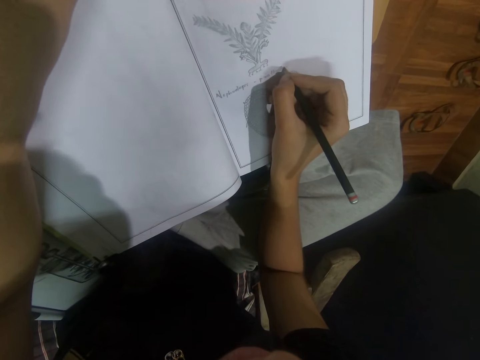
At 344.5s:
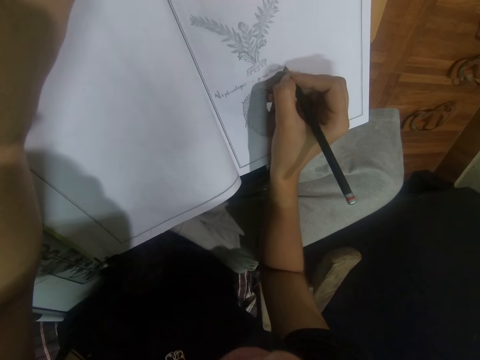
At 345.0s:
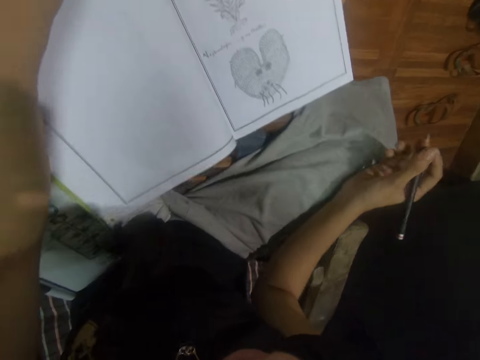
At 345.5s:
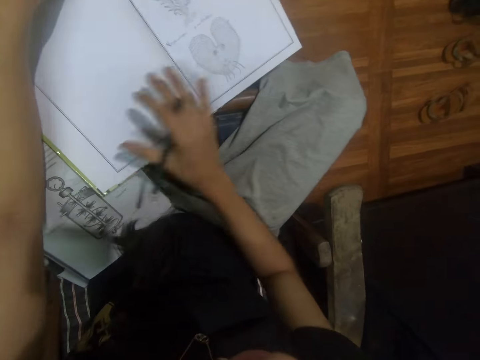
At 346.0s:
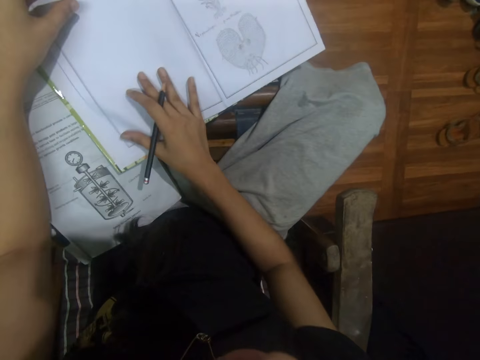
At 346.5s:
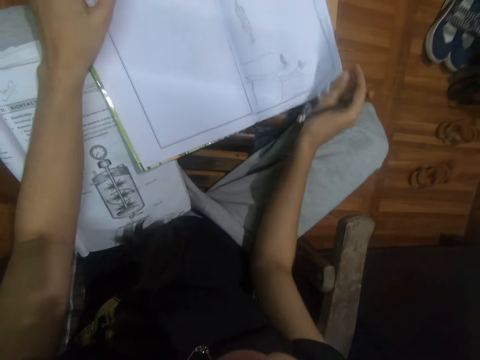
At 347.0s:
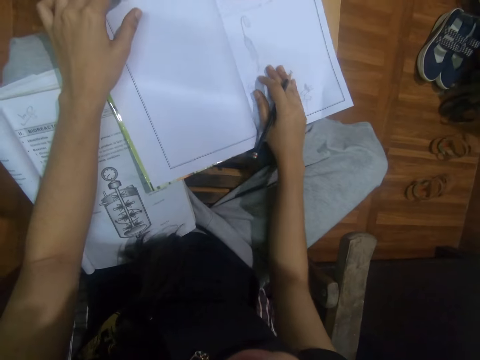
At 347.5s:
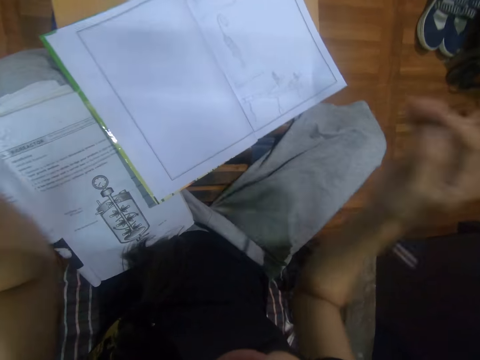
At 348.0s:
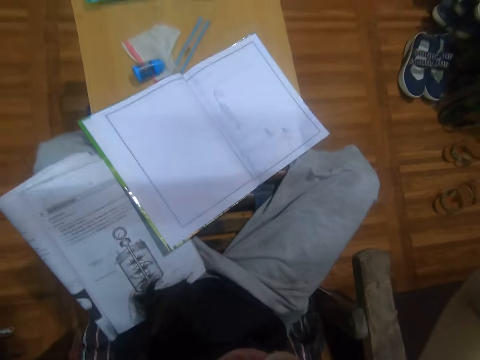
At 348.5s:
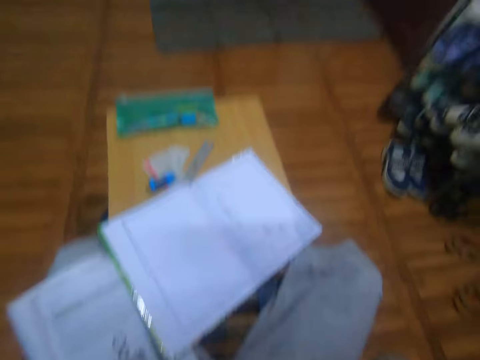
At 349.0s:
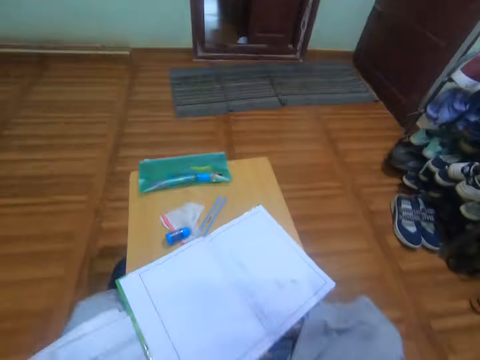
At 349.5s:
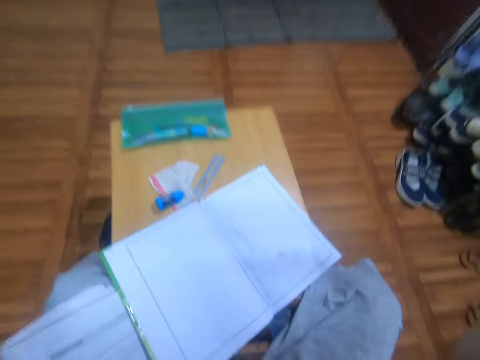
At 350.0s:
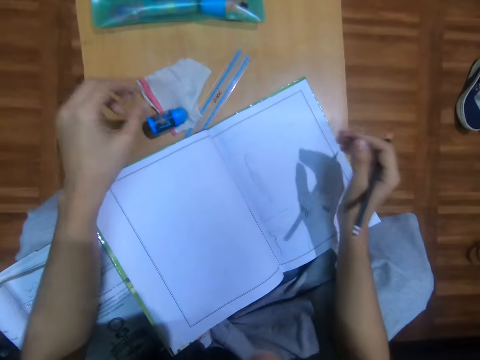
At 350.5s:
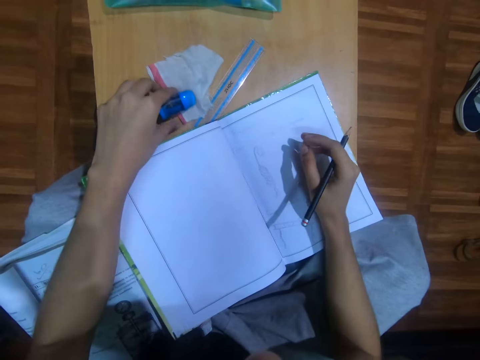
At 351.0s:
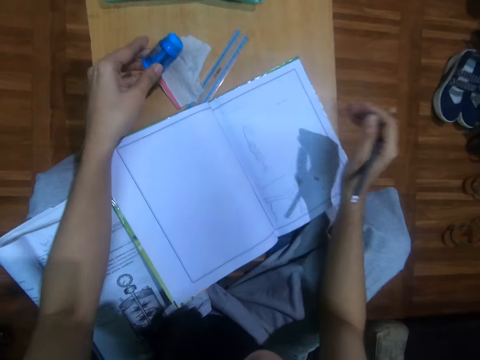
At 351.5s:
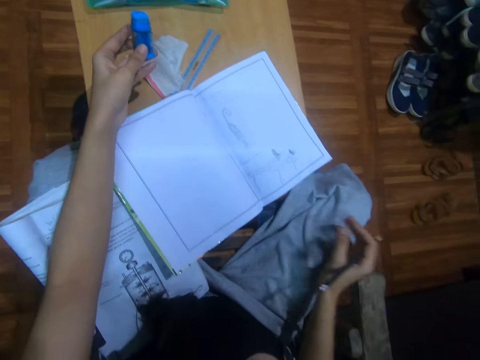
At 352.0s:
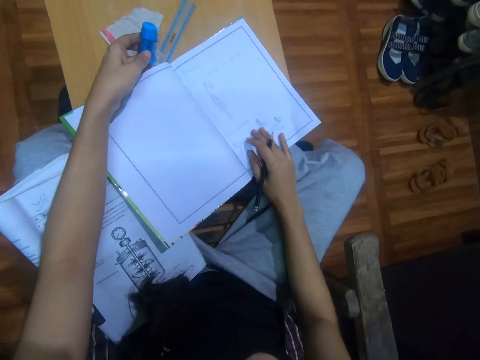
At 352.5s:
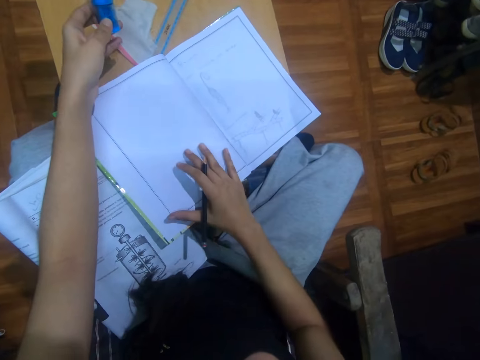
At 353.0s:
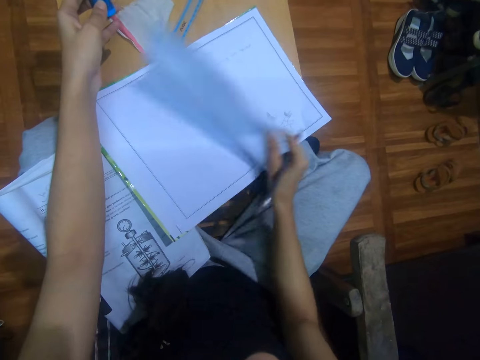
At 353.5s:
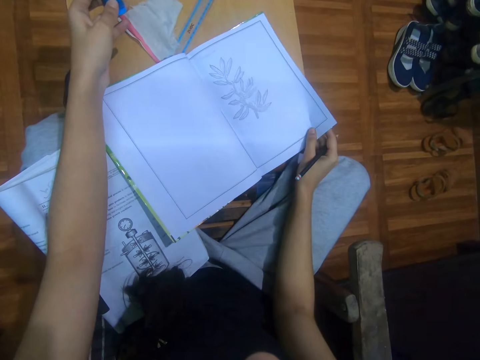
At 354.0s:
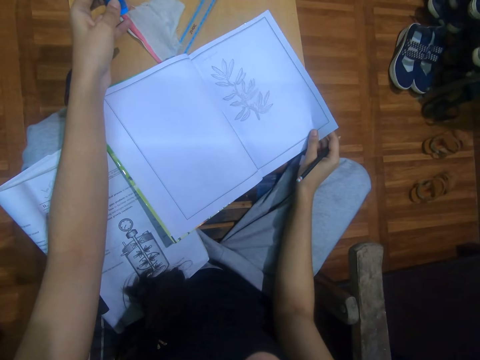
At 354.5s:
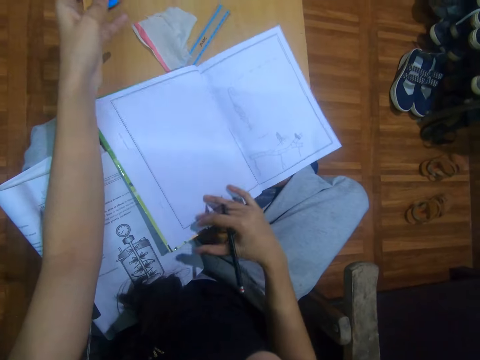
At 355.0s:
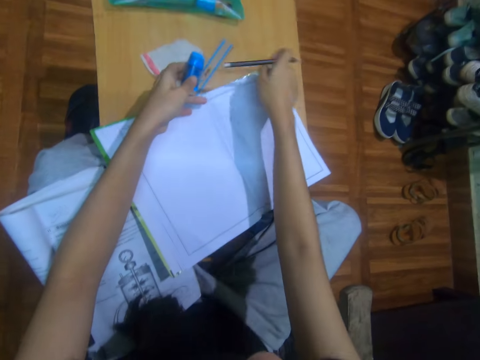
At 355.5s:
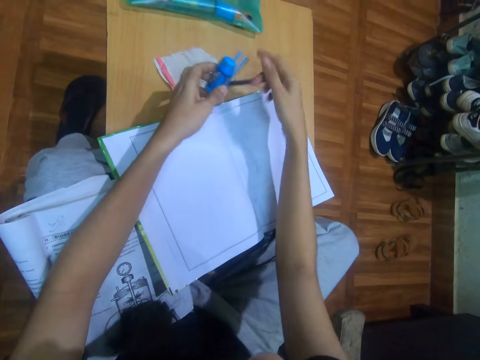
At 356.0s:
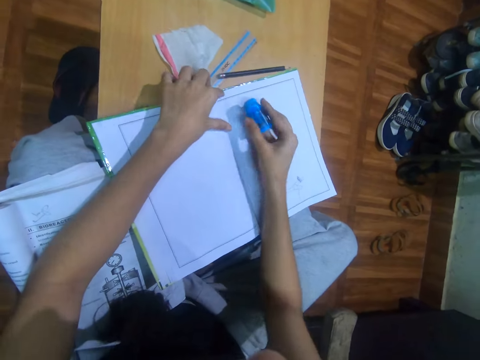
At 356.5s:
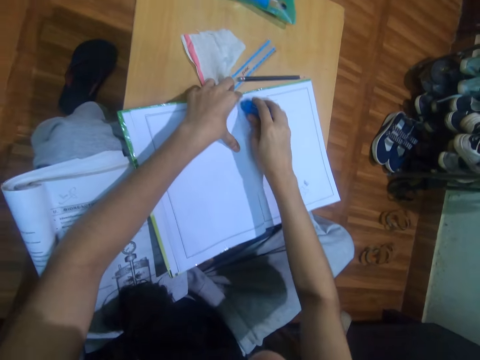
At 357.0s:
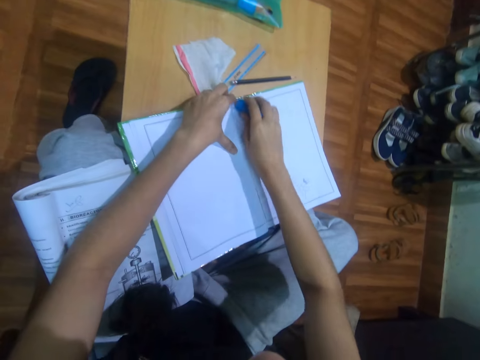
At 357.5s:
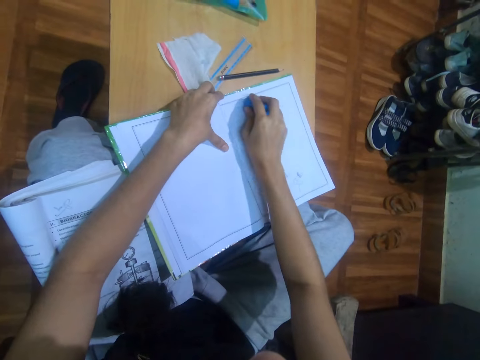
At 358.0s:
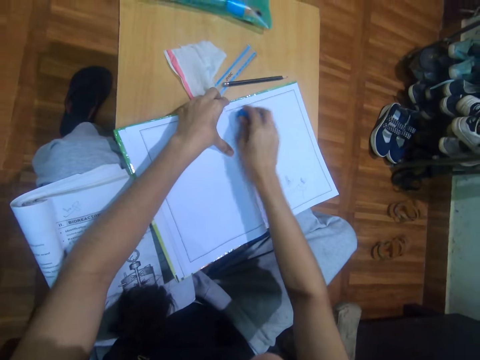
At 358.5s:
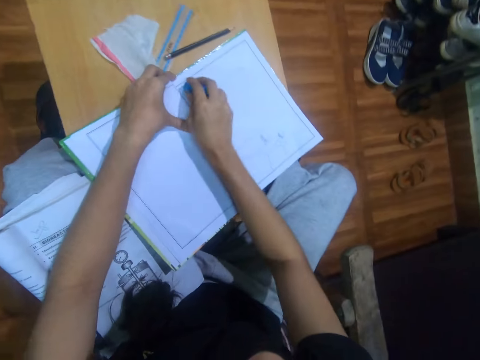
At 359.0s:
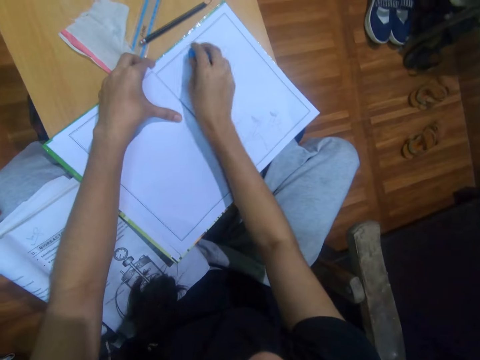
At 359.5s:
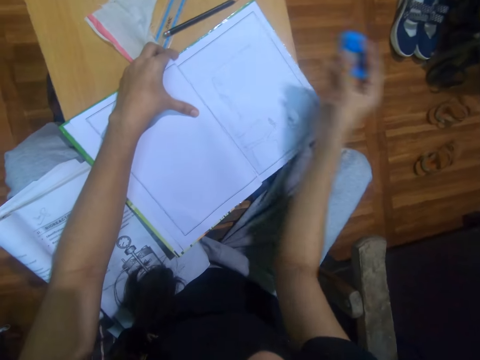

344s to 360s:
The camera wearer opens a page of the book on the table with her right hand. She raises both hands towards the camera on her head. She adjusts the camera. She picks up the eraser on the table with her left hand. She places her right hand on the book on the table. She opens a page of the book on the table with her right hand. She flips the page back with her right hand. She drops the pencil in her right hand on the table. She passes the eraser in her left hand to her right hand. She cleans the book with the eraser in her right hand.

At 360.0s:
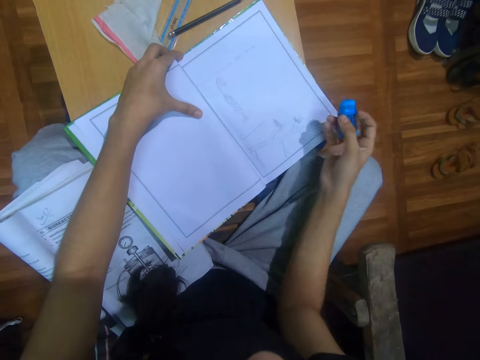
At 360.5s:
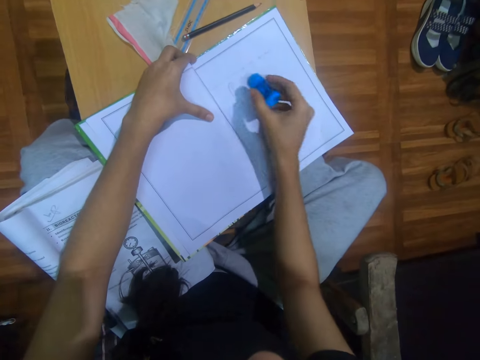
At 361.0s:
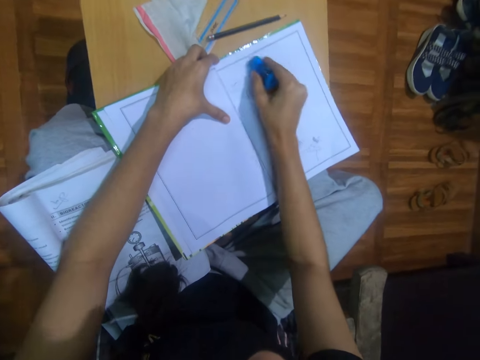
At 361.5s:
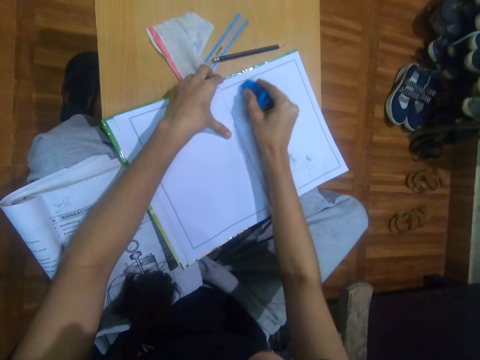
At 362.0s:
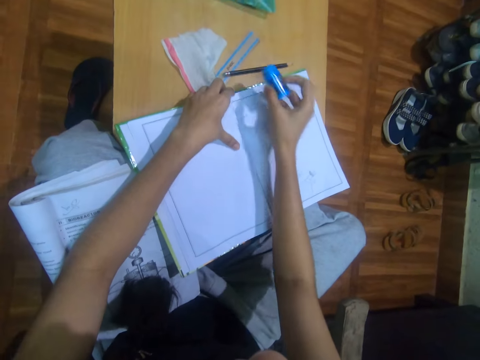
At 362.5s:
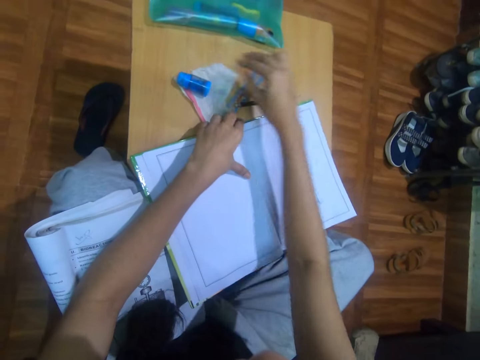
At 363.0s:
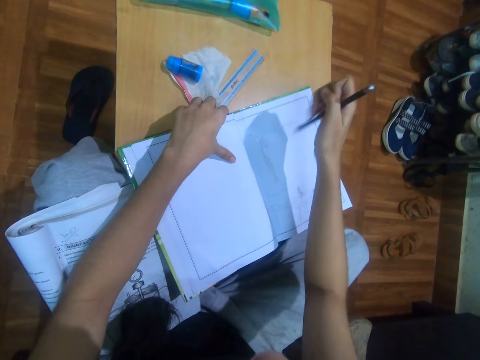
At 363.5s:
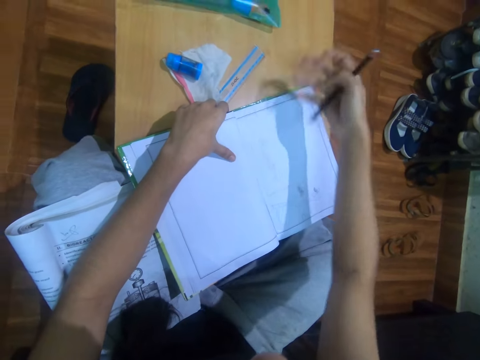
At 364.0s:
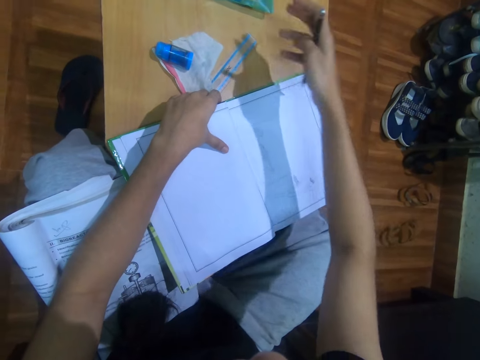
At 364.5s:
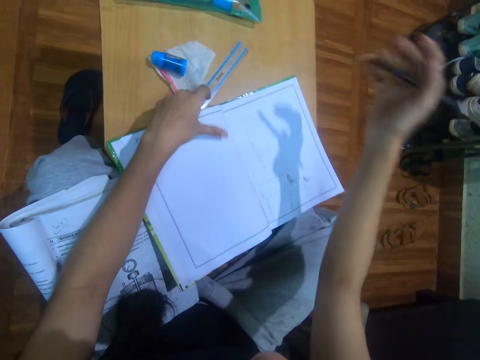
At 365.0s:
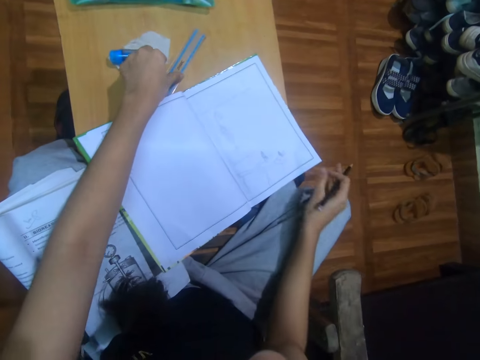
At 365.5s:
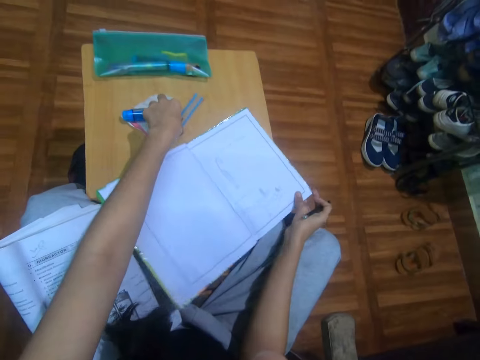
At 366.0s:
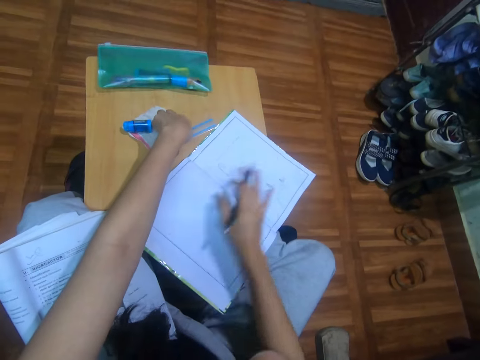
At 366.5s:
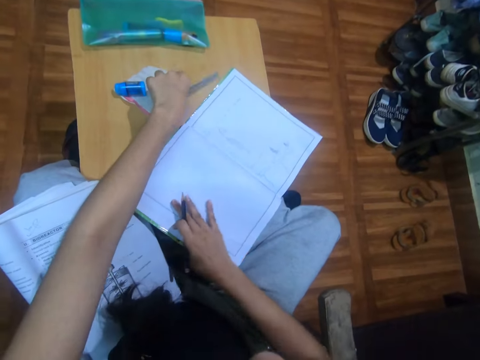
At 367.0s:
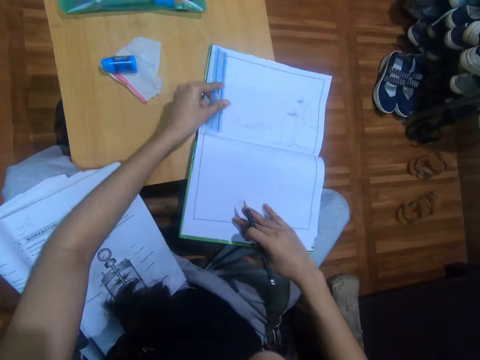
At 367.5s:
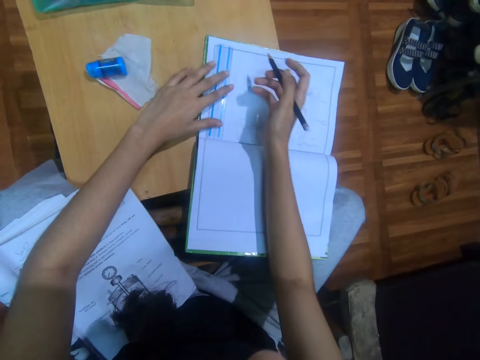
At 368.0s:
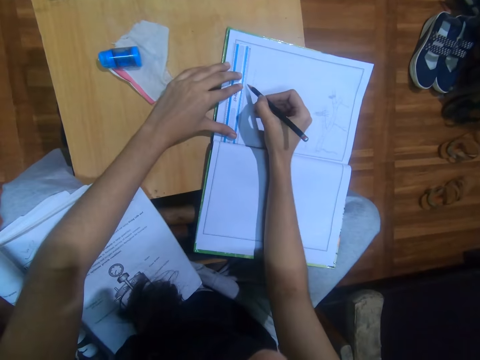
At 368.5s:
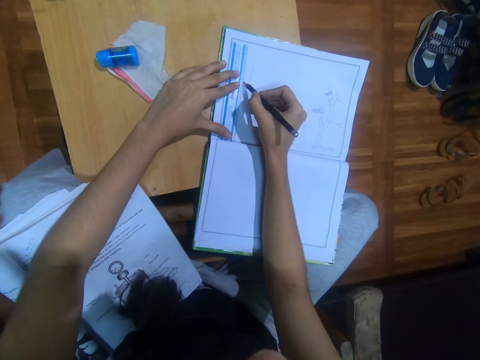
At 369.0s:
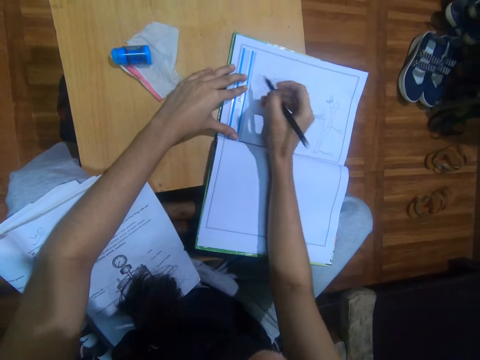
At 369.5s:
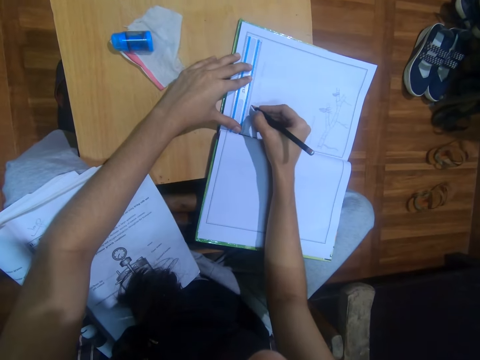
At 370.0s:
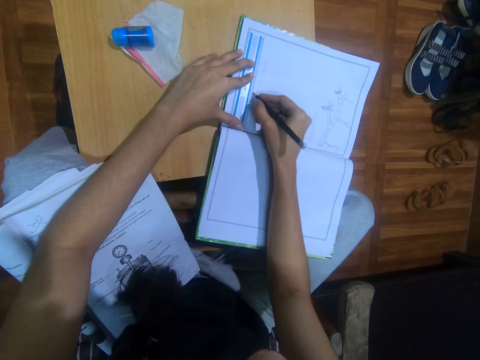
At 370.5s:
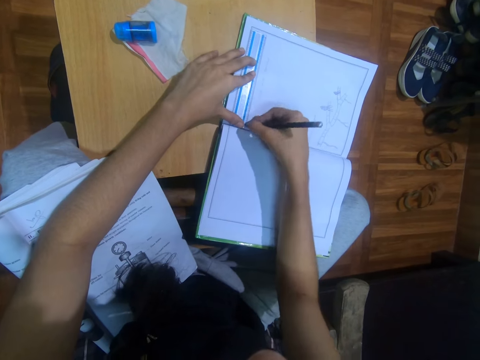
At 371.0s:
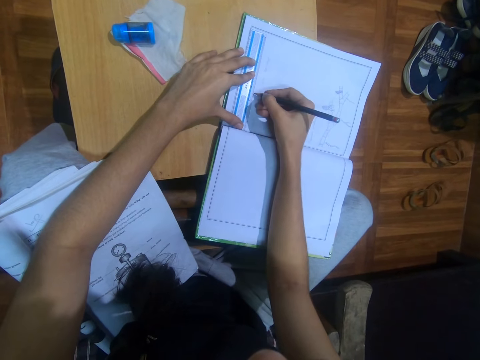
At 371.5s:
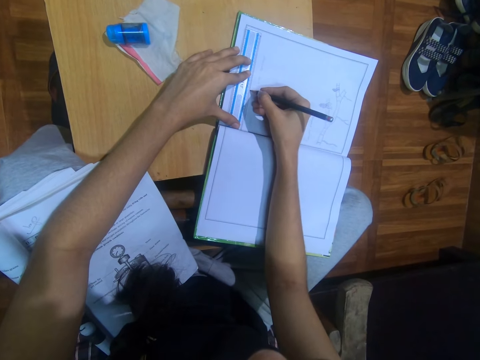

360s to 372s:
The camera wearer drops the eraser in her right hand on the table. She picks up the pencil on the table with her right hand. She dusts the eraser off the book on the table with her right hand. She picks up the ruler on the table with her left hand. She moves the book on the table with her right hand. She places the ruler in her left hand on the book on the table. She lines the book with the pencil in her right hand and the ruler in her left hand.
